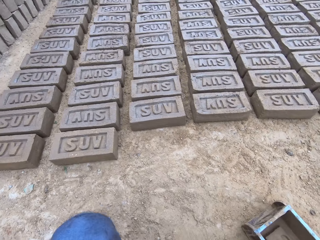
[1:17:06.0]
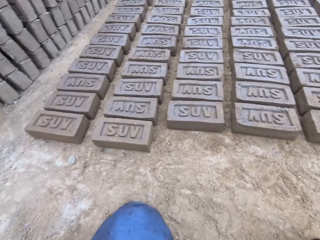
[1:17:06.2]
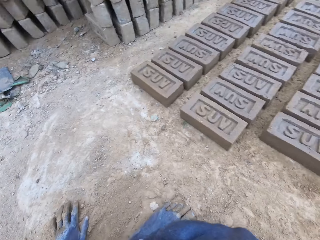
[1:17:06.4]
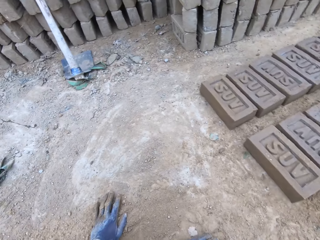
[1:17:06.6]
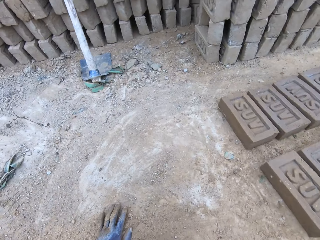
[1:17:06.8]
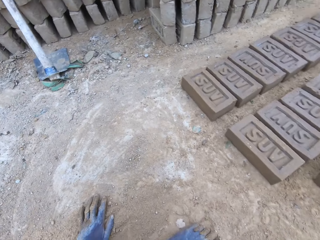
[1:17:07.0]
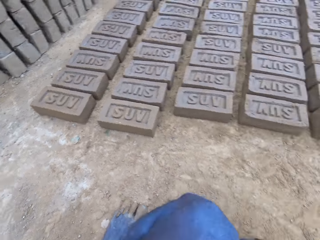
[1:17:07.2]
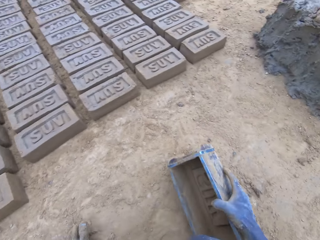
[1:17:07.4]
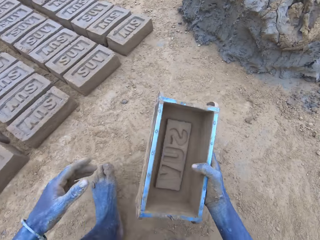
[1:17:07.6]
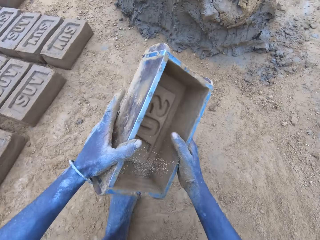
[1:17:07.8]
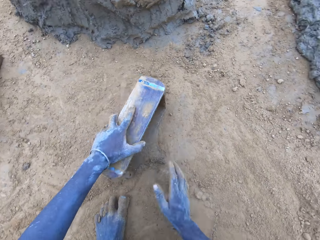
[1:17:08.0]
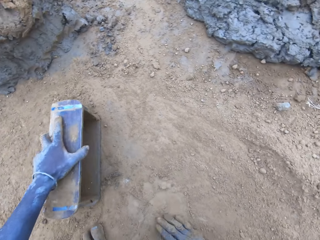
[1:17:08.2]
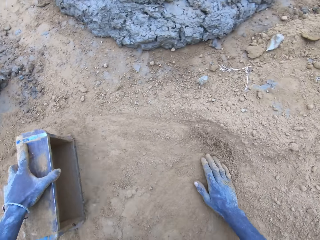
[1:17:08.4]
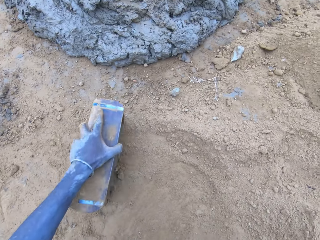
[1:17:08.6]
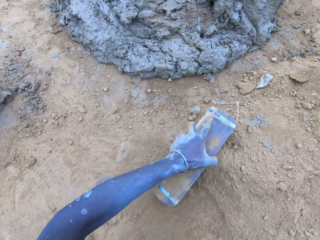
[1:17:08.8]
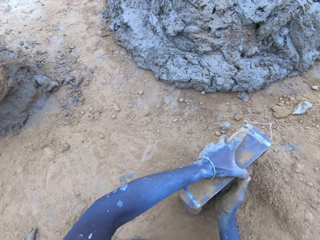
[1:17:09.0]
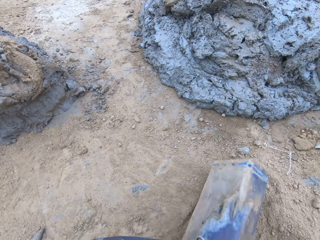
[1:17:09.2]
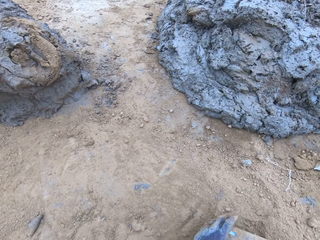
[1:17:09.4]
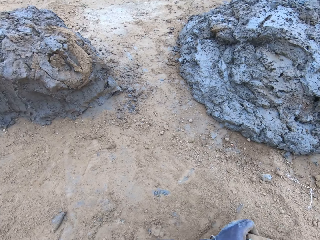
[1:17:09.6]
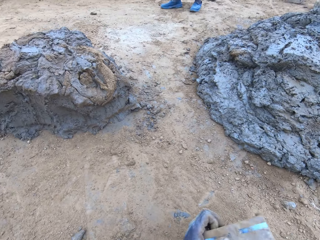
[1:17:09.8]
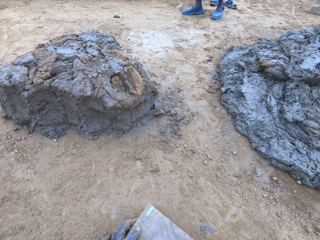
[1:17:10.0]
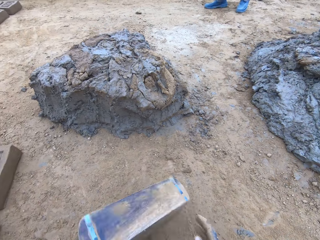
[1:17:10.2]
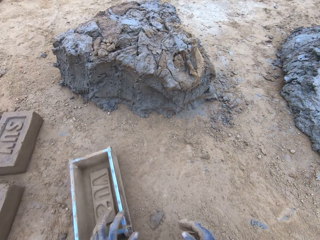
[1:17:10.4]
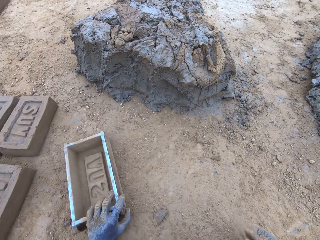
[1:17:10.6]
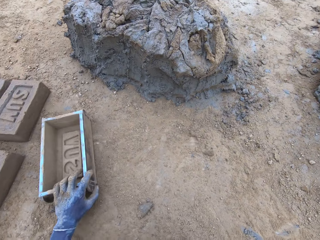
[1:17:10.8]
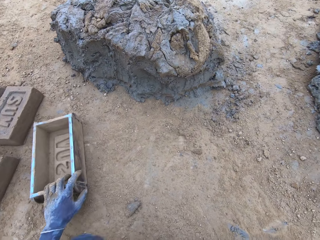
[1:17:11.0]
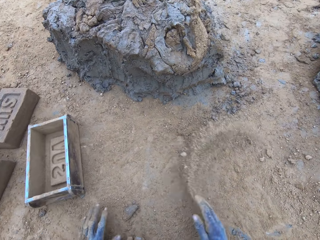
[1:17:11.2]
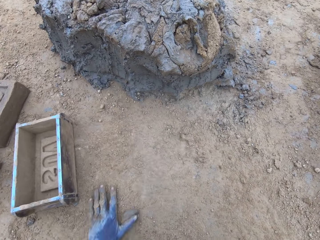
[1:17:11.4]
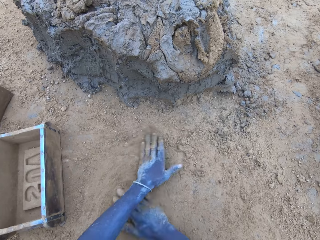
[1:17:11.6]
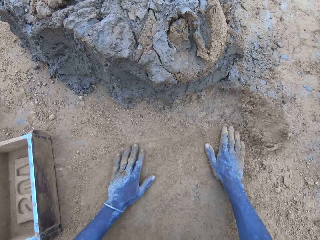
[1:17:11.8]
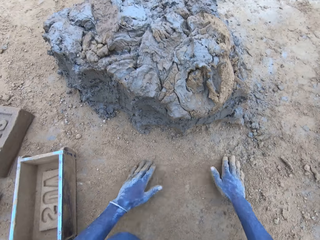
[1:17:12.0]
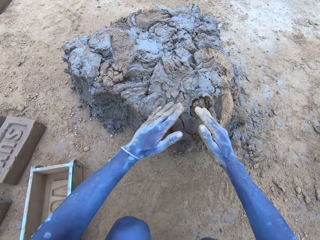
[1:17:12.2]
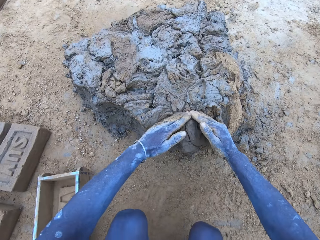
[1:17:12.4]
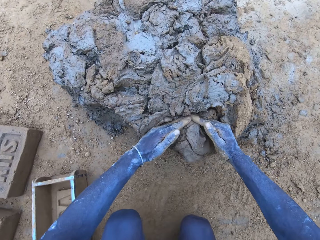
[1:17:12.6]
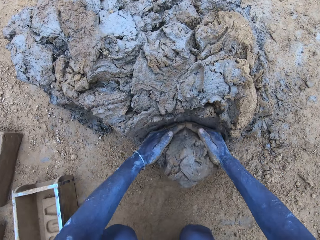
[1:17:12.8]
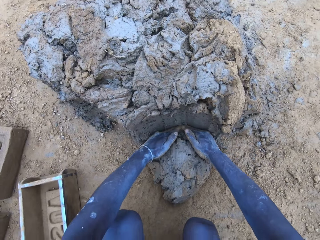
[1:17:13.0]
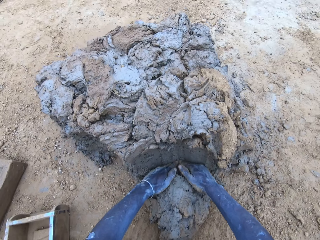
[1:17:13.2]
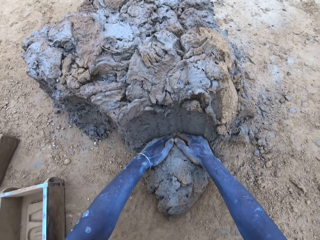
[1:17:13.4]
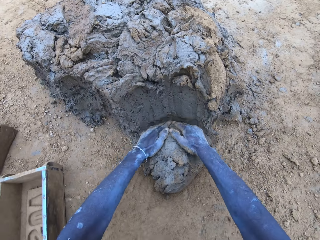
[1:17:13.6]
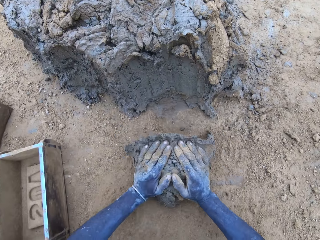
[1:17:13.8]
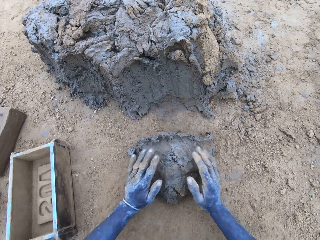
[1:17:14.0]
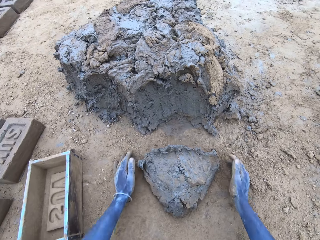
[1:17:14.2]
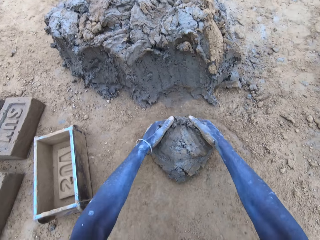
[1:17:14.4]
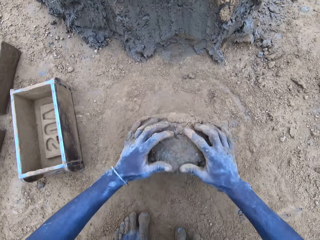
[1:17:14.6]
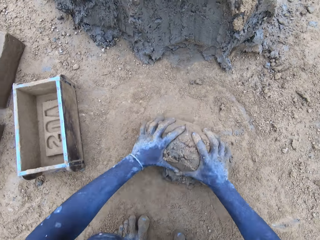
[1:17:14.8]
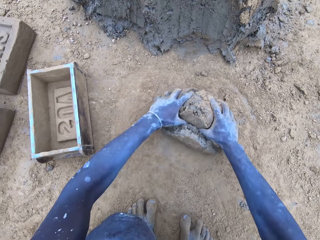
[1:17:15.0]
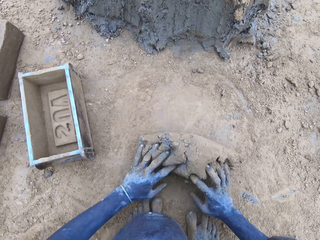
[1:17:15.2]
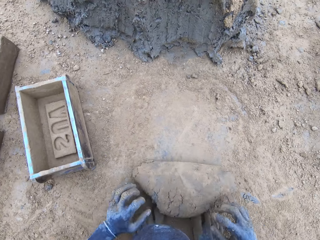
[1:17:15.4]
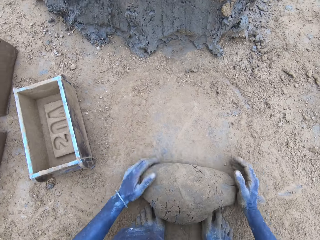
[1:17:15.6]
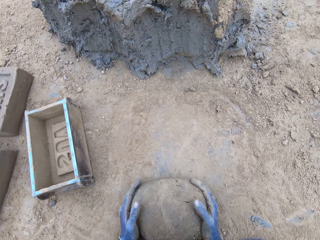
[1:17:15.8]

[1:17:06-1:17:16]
The camera wearer puts soil on the brick mold. They cut the mud. They mold the mud.

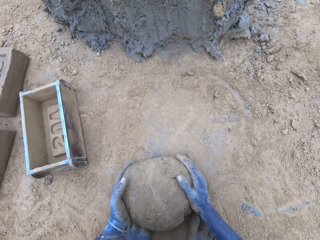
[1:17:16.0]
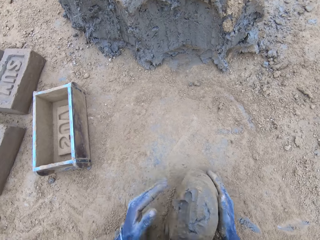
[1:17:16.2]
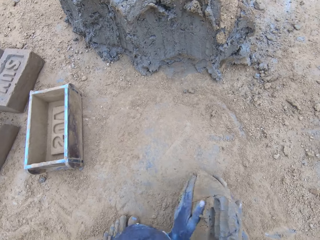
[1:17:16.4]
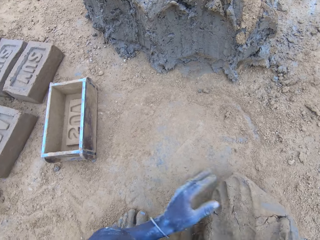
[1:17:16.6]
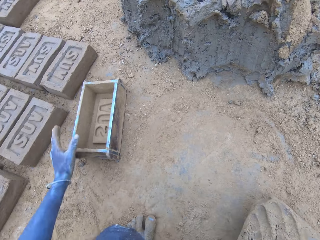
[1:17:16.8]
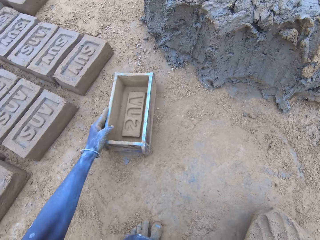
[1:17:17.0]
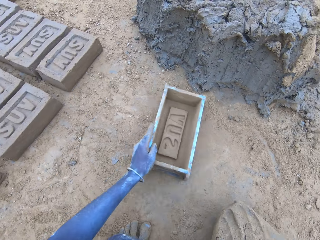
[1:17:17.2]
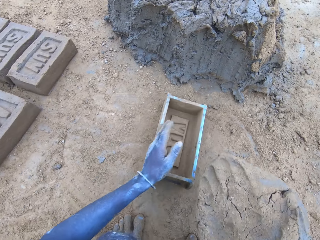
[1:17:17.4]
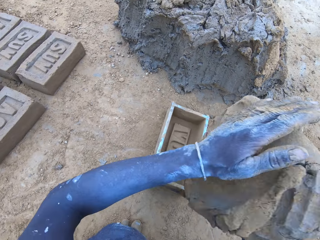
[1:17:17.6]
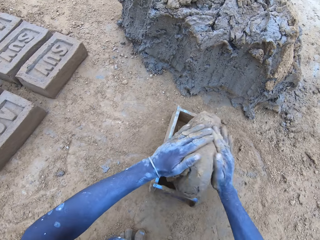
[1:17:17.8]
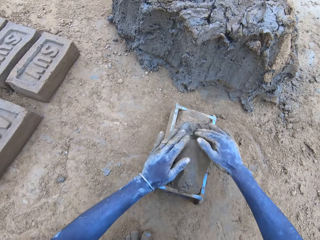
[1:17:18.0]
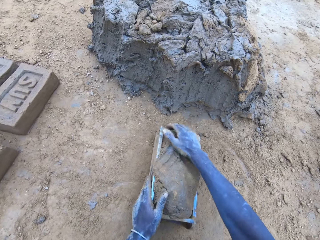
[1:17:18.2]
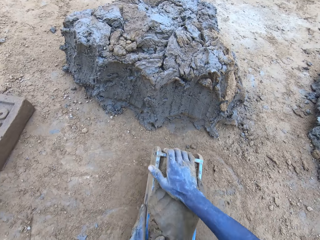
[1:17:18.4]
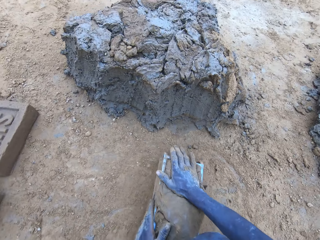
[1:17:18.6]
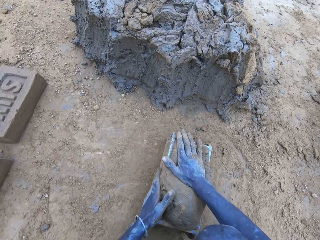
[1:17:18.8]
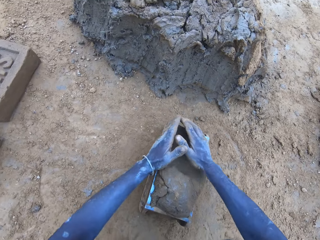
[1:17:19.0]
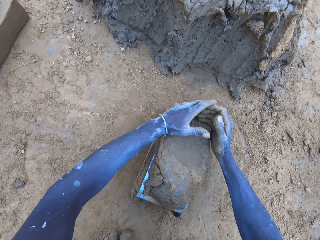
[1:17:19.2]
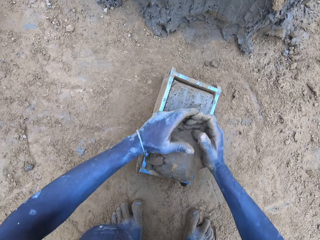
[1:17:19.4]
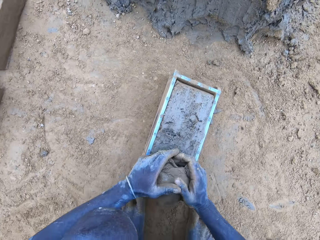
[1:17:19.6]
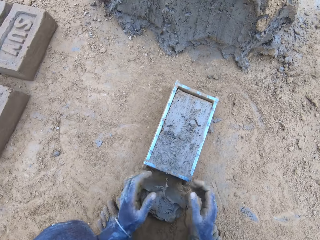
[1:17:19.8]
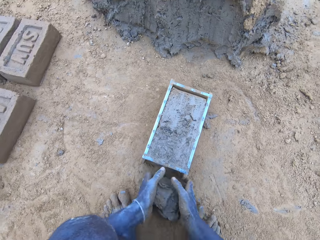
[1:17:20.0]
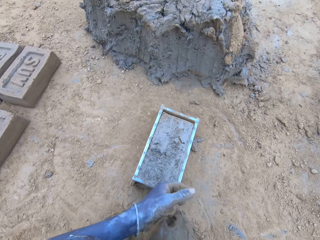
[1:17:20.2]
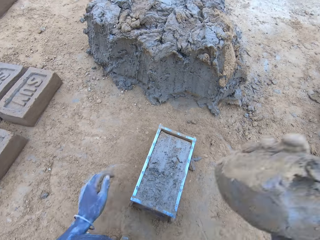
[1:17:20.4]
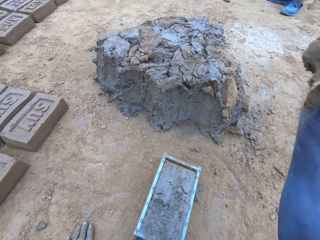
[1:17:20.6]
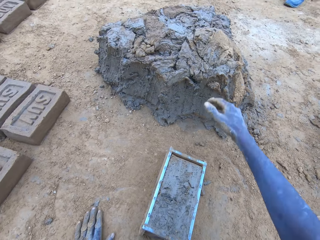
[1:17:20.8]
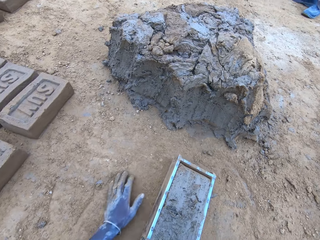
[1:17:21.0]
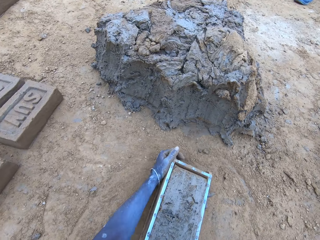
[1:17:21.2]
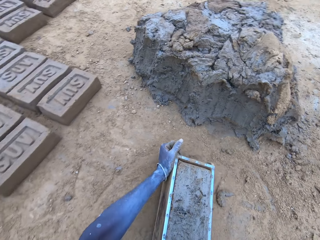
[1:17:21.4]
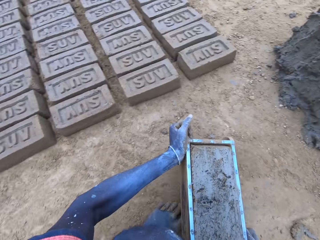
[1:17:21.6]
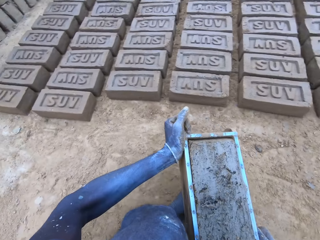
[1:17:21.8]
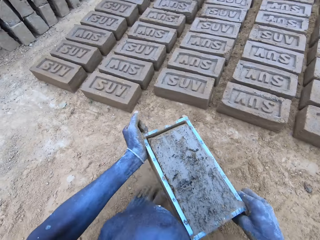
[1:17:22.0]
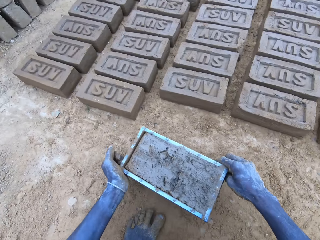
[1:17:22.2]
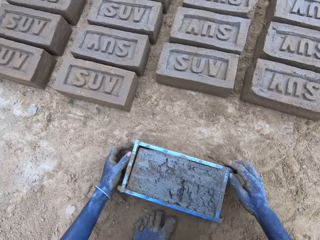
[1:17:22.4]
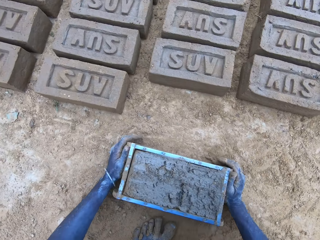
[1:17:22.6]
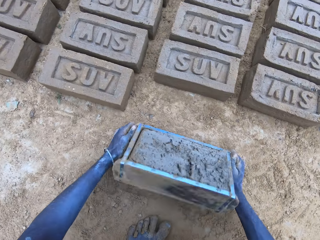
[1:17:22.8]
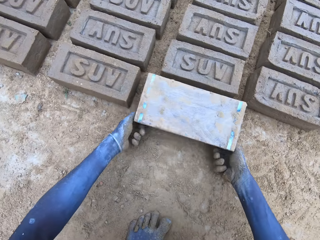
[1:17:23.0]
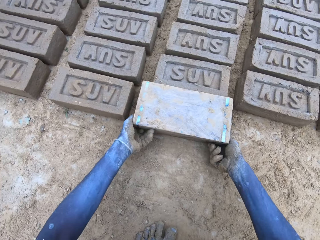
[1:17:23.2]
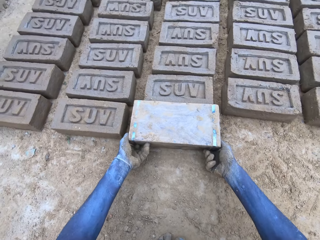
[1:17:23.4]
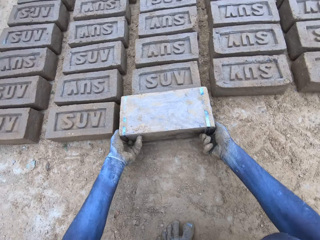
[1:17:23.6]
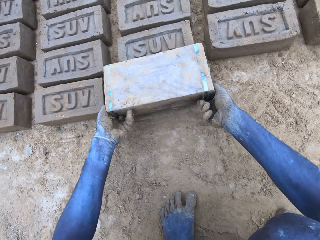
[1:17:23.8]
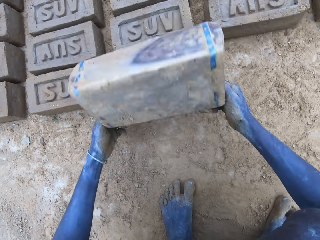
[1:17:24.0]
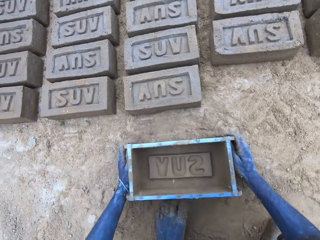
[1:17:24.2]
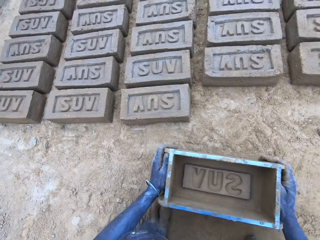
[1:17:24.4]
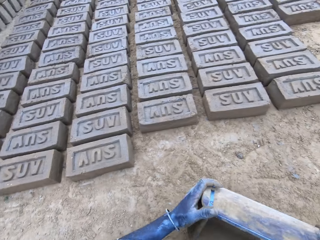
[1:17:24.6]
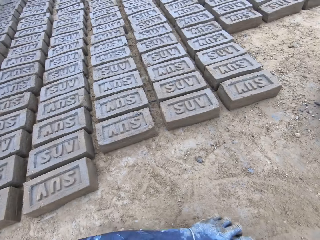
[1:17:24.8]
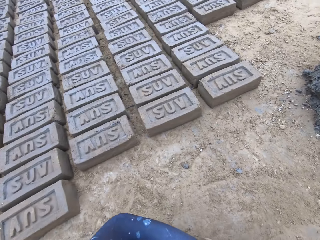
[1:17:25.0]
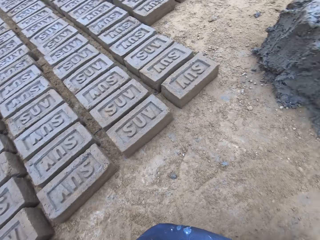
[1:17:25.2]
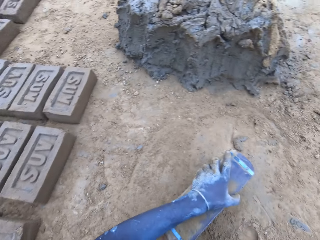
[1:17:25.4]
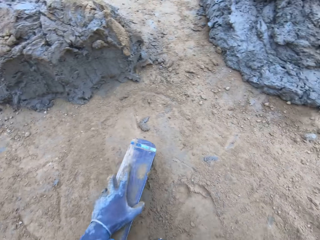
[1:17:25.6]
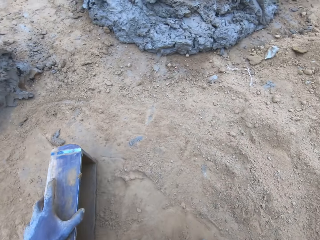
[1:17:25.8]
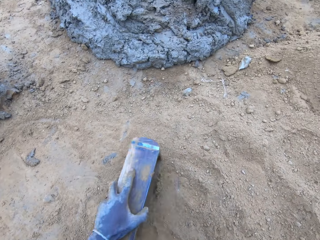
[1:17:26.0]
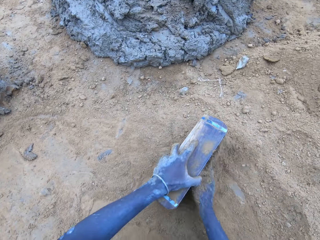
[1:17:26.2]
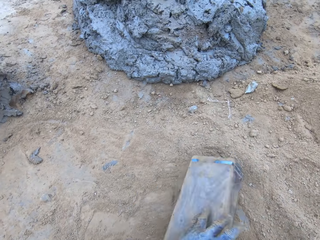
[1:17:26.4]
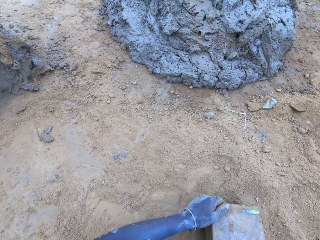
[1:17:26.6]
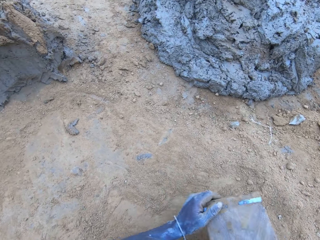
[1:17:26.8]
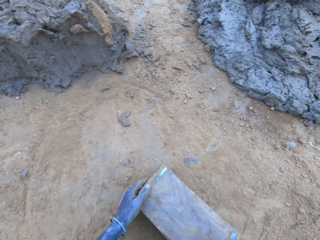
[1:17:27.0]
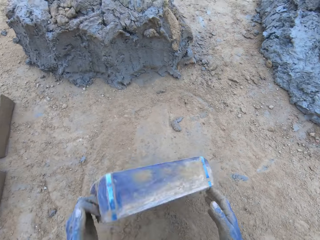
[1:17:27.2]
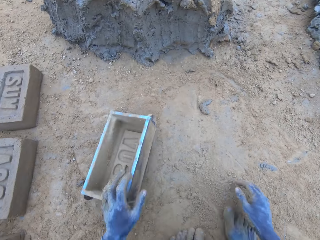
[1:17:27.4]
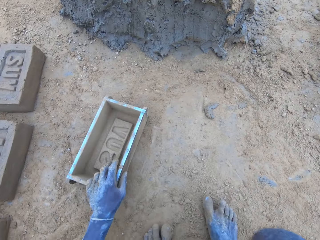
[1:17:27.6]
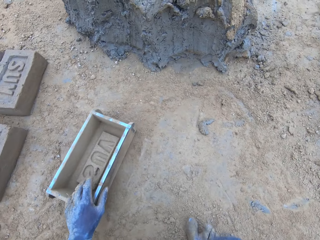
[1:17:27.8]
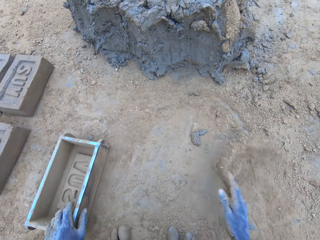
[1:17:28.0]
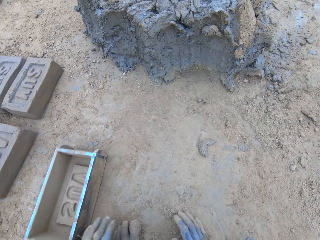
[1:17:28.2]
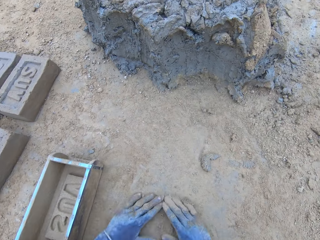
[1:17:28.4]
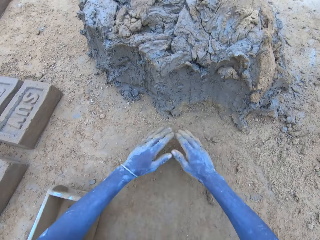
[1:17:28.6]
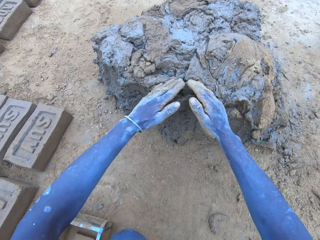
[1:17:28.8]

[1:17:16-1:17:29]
The camera wearer drops the mud on the brick mold. They reduce the mud and drop it. They hold the brick mold. They put the brick on the ground. They put soil on the brick mold.
